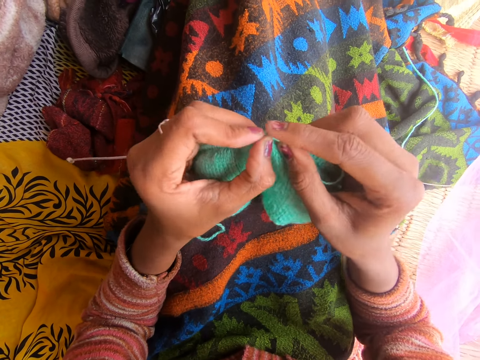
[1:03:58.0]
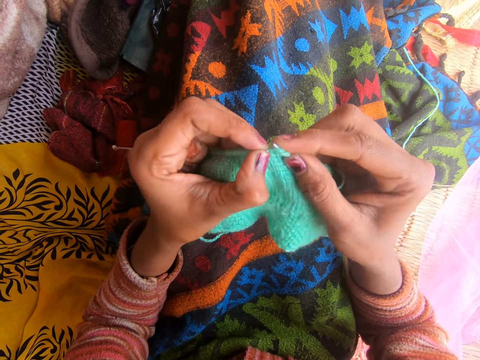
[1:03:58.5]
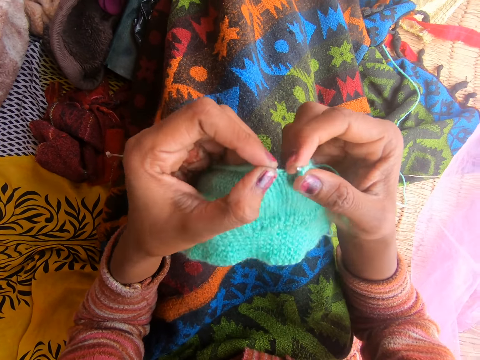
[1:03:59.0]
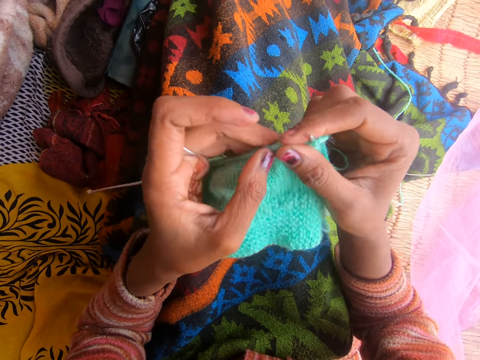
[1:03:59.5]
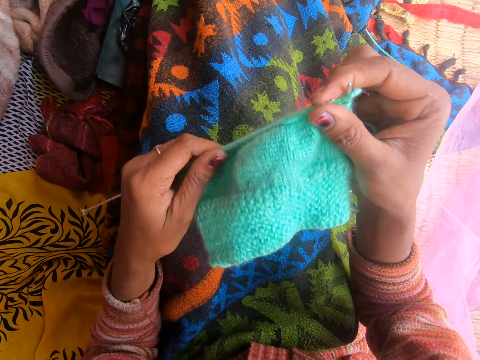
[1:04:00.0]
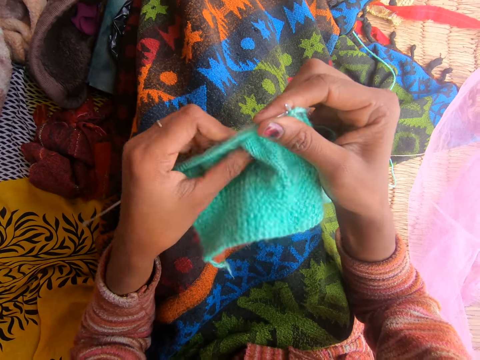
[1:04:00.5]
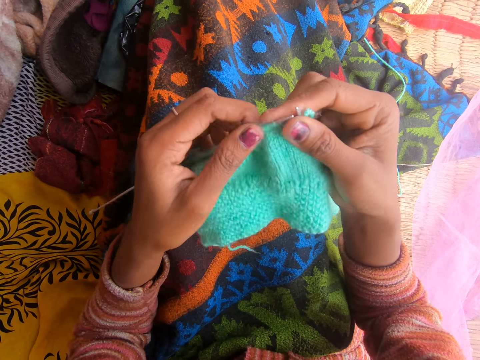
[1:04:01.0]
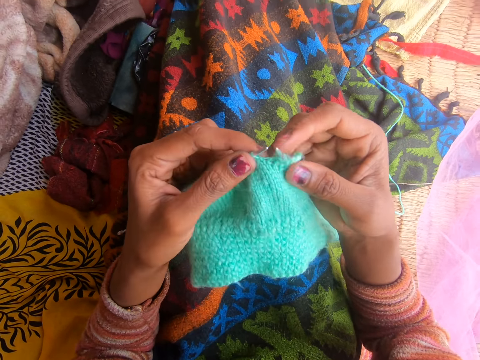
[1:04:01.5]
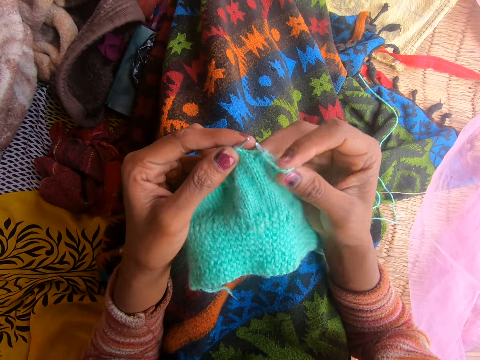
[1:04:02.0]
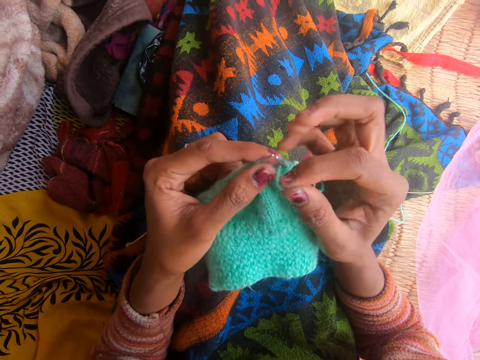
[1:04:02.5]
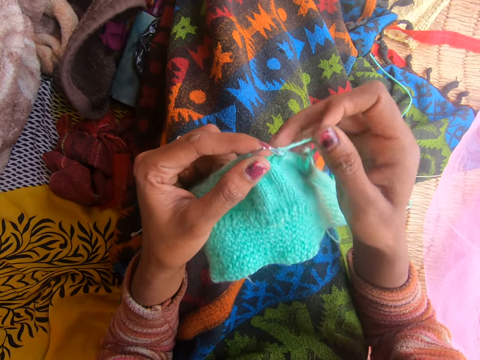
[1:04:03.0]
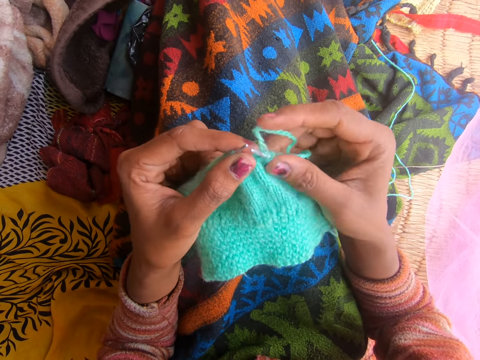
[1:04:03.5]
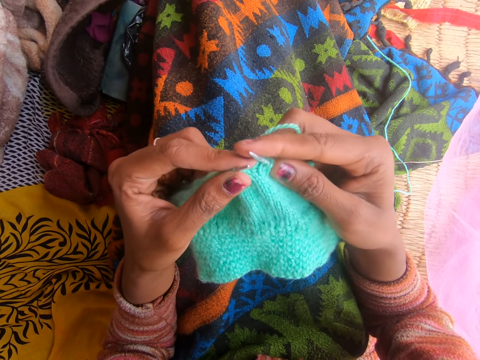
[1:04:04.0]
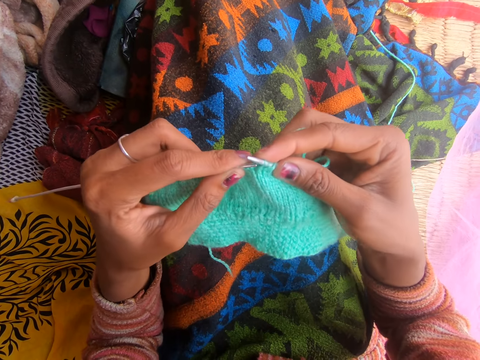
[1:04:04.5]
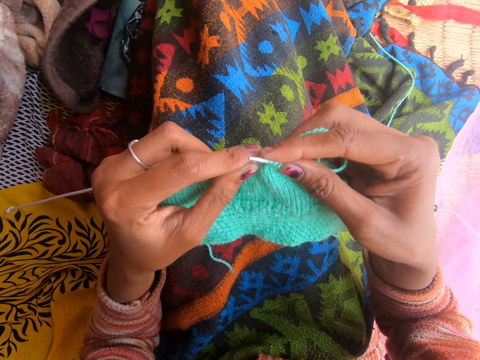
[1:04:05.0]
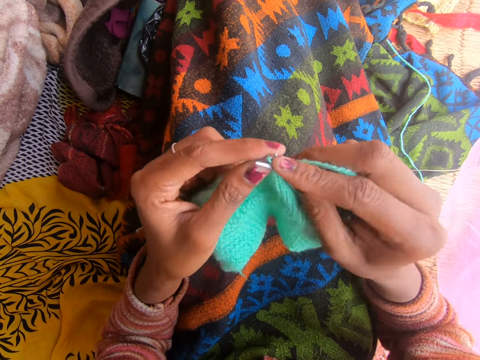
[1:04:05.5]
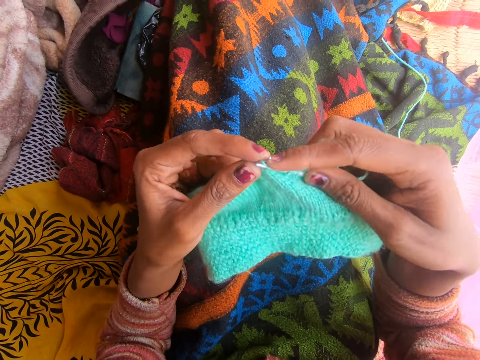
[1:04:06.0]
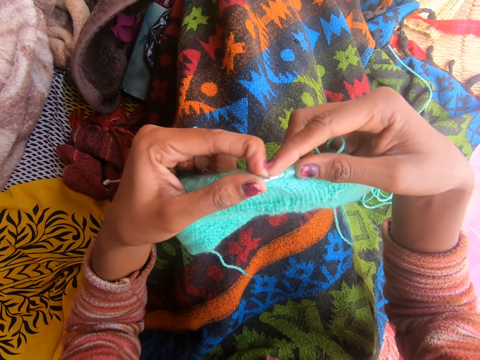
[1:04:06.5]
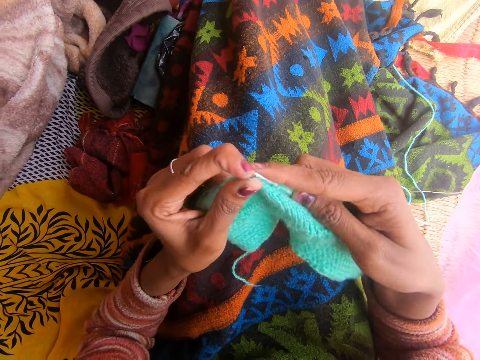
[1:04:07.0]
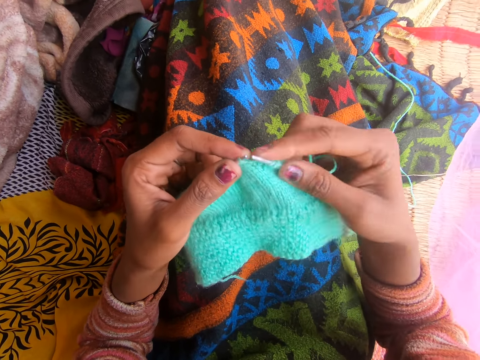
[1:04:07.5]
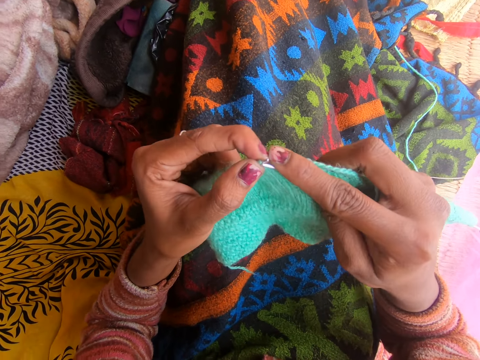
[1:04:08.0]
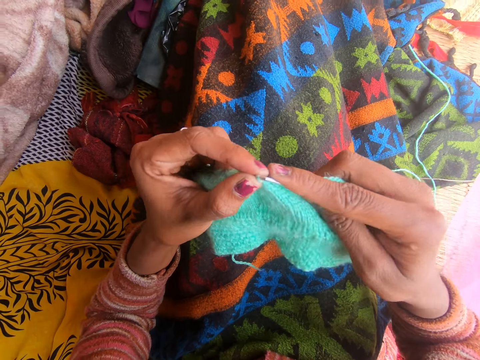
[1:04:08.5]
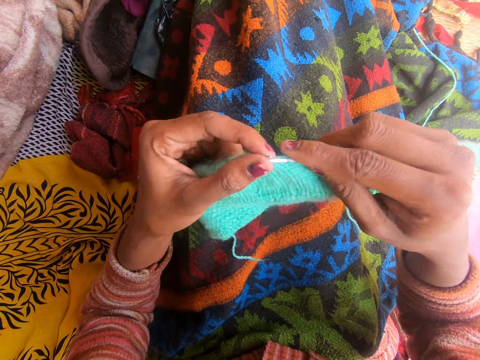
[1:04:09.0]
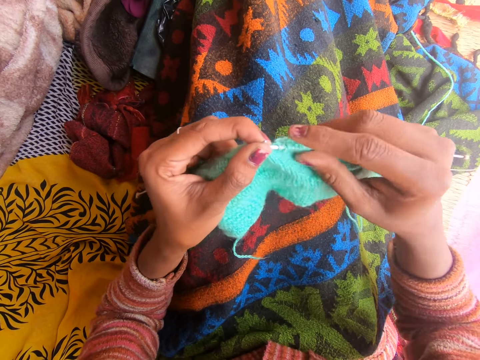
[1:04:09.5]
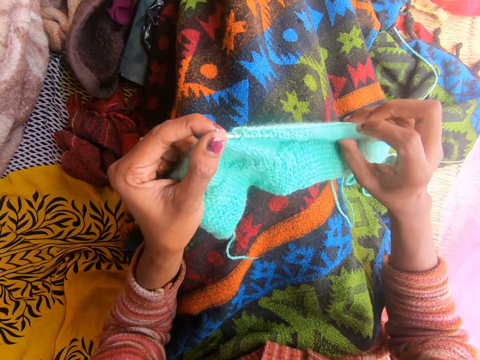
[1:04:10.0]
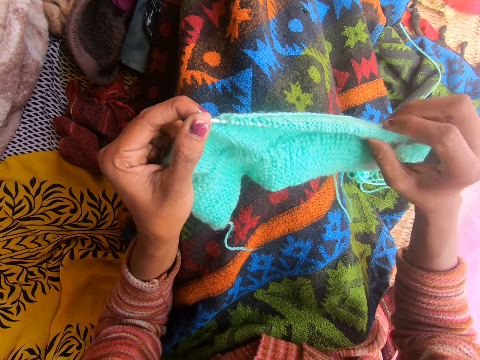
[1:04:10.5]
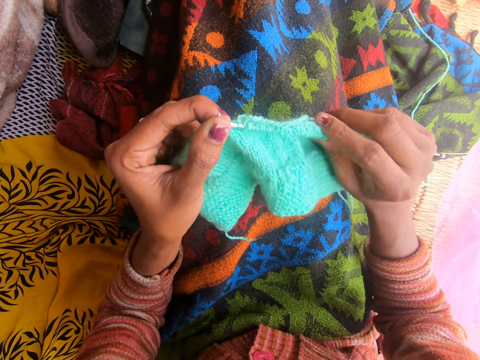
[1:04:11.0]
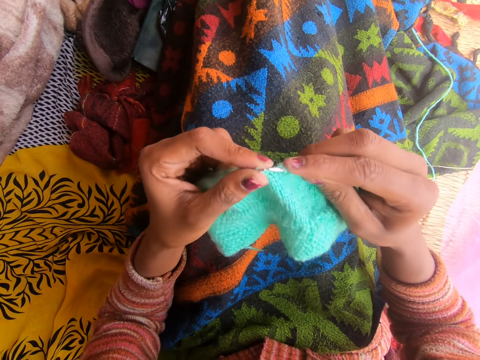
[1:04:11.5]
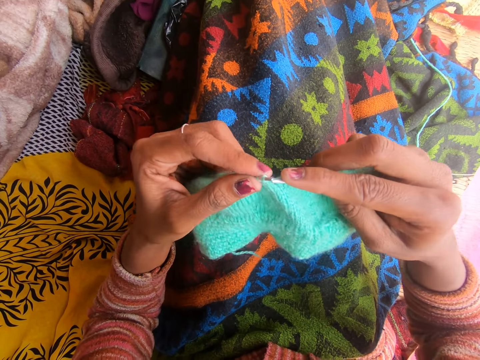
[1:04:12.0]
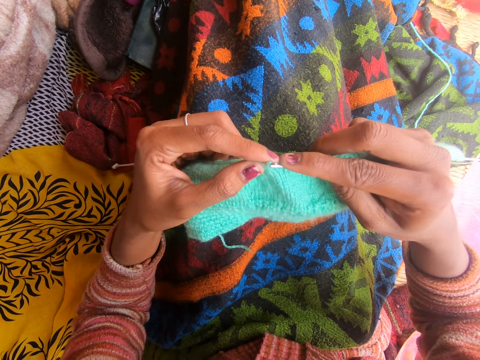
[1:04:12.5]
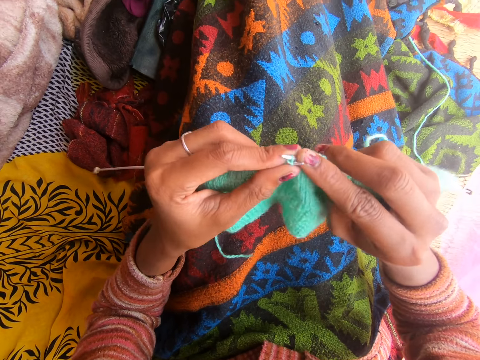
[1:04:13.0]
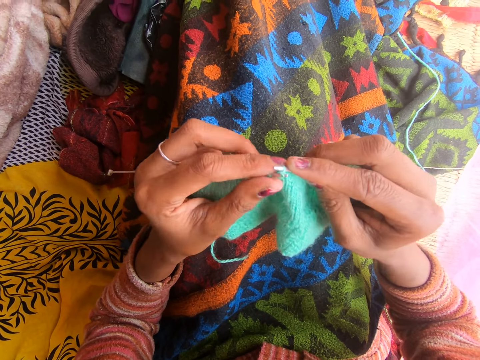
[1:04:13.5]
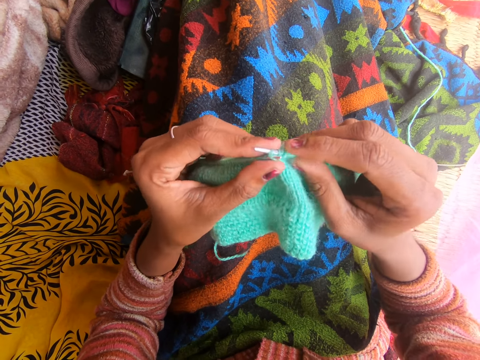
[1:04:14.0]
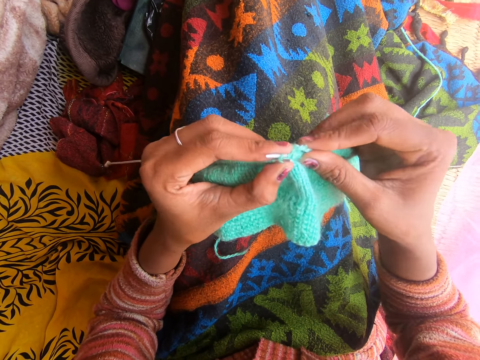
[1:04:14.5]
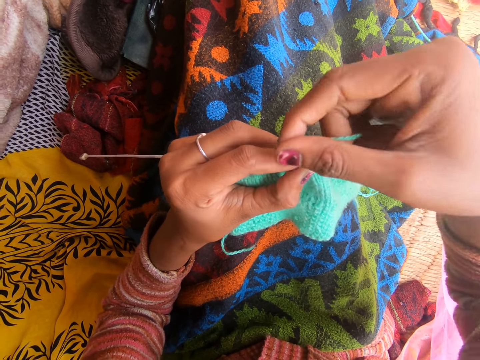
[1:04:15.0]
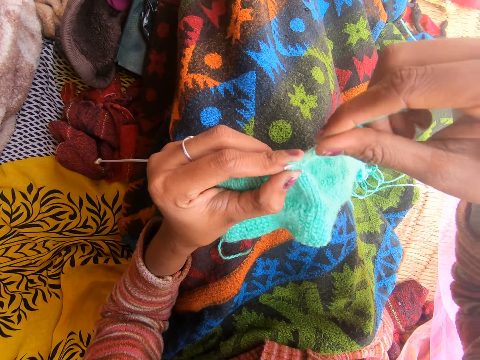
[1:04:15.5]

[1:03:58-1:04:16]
The camera wearer adjusts the fabric. They converse. They adjust the fabric on the right knitting pin. They knit the fabric with the knitting needle.

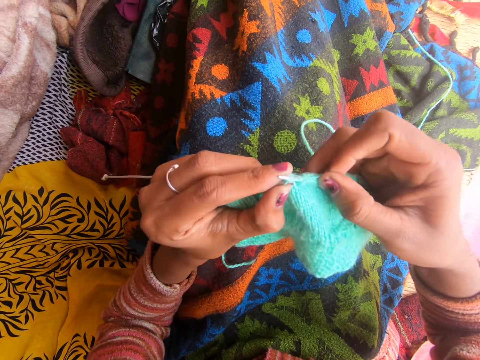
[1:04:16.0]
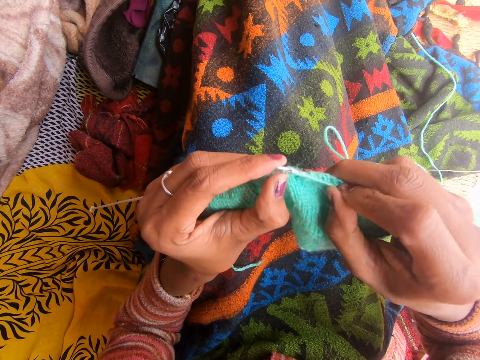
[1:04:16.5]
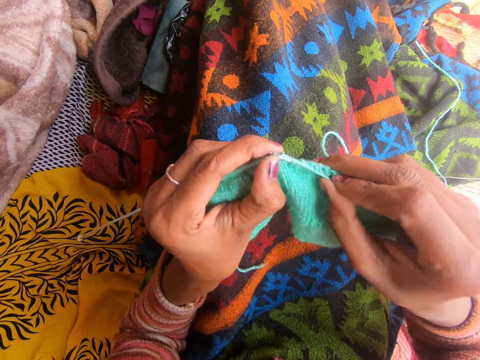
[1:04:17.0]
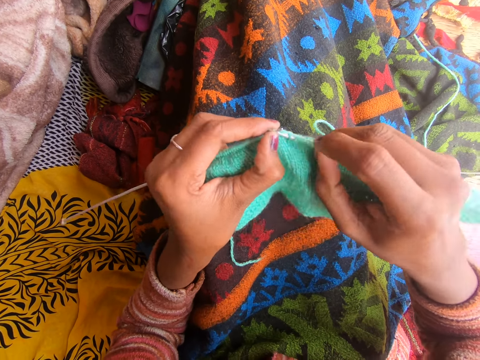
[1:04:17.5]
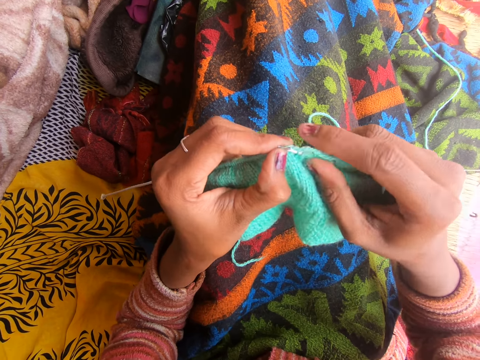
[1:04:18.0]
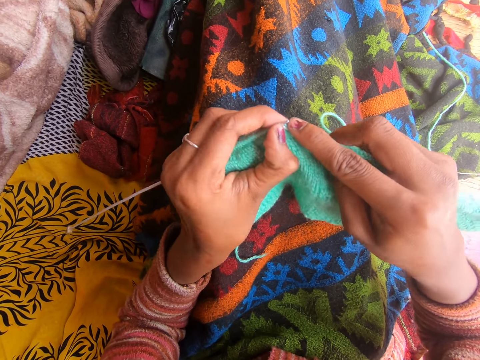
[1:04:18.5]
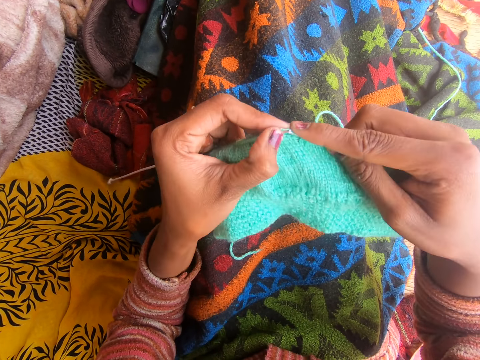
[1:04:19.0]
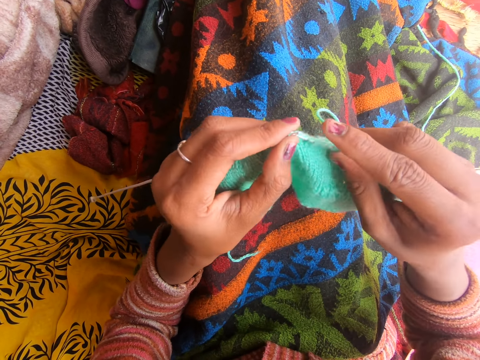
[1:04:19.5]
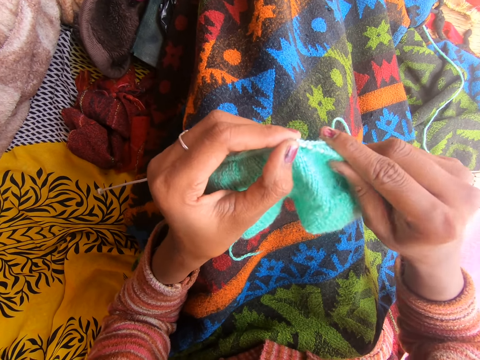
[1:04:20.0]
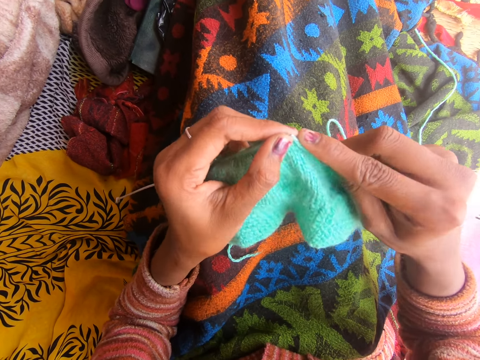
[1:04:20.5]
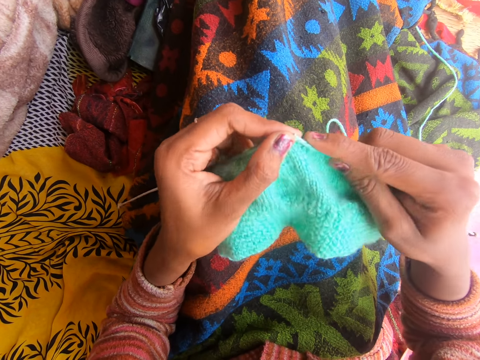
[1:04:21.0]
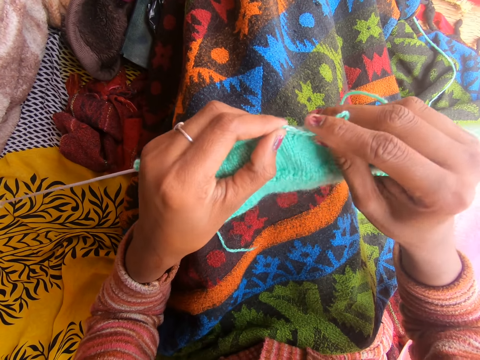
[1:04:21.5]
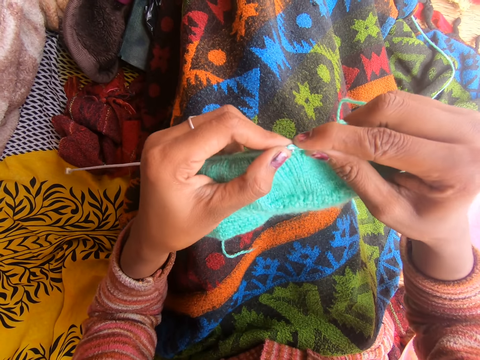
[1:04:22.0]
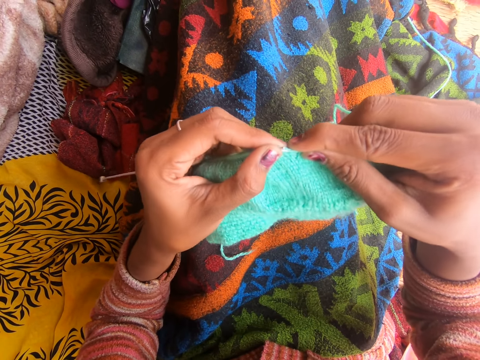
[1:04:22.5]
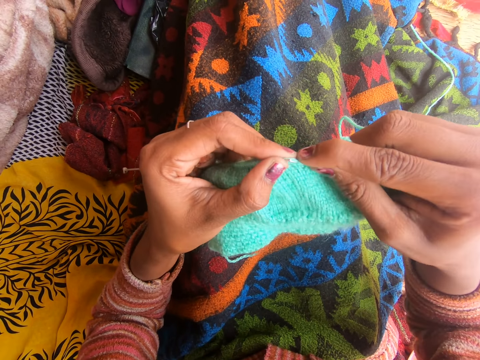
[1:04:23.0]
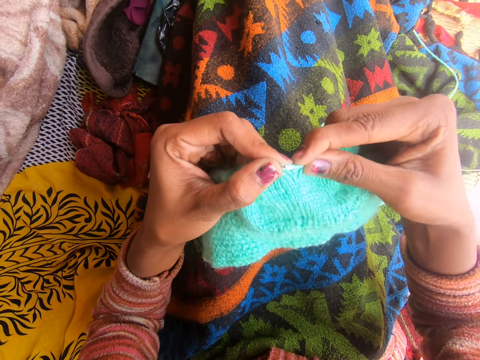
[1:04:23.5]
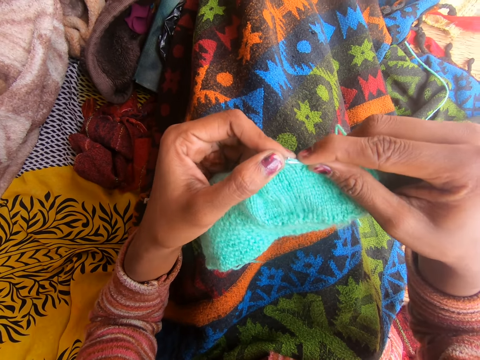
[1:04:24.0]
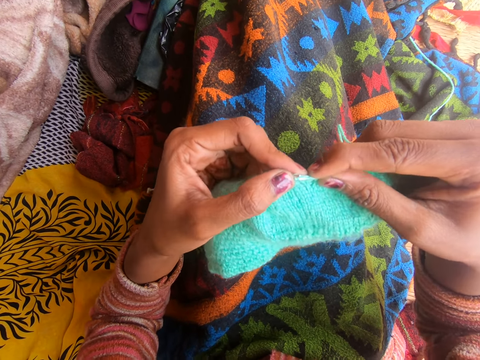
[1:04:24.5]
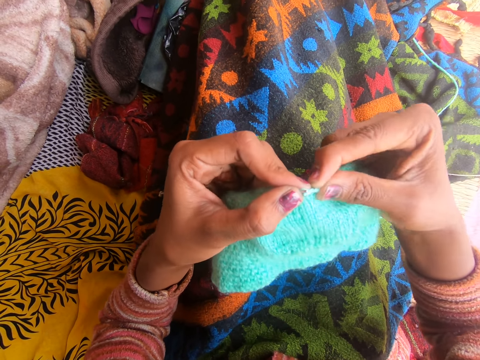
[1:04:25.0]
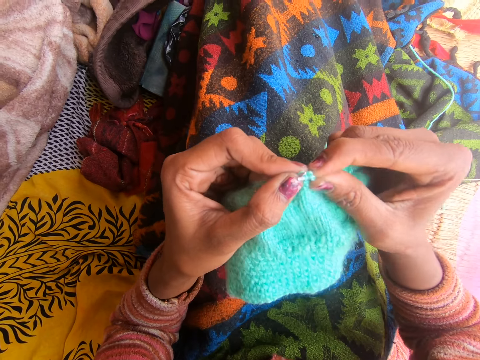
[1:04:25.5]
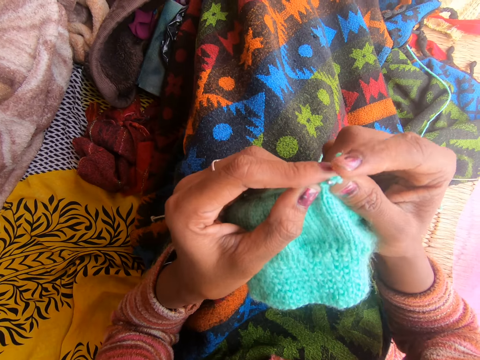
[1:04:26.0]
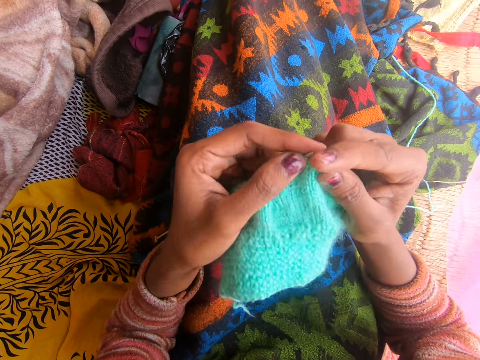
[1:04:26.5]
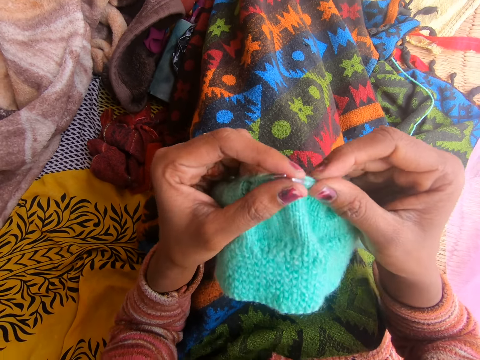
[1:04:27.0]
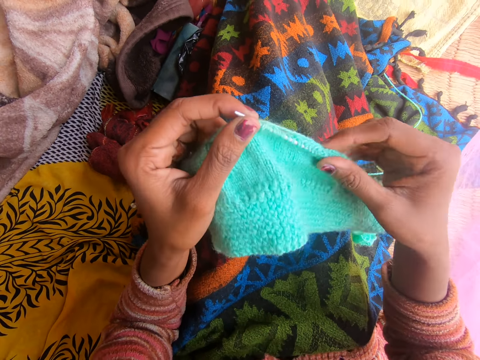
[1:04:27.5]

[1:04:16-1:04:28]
The camera wearer adjusts the fabric.
